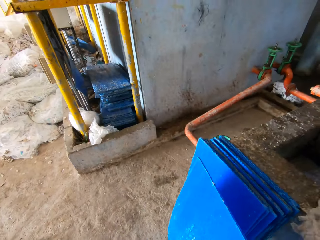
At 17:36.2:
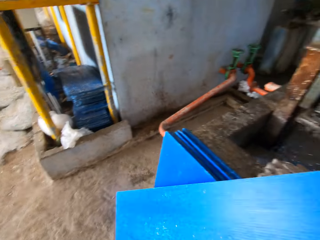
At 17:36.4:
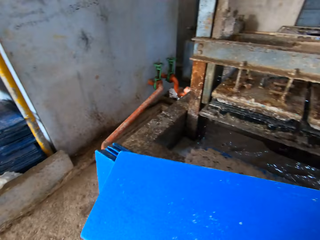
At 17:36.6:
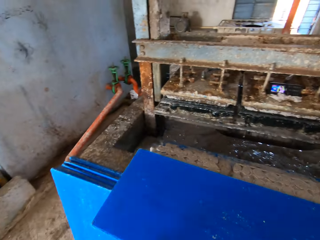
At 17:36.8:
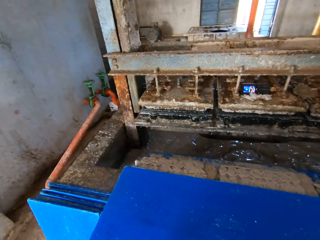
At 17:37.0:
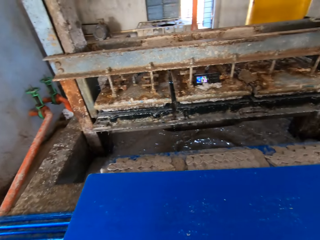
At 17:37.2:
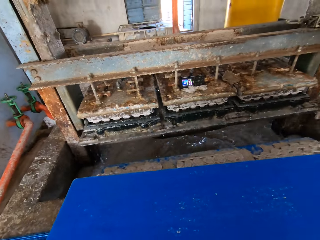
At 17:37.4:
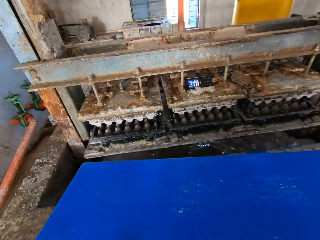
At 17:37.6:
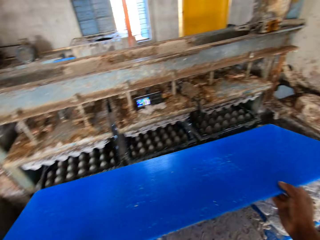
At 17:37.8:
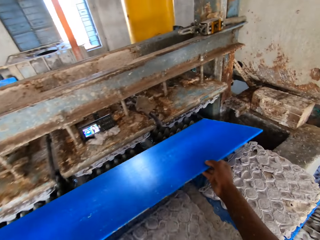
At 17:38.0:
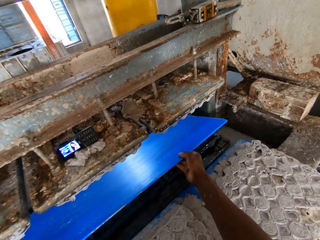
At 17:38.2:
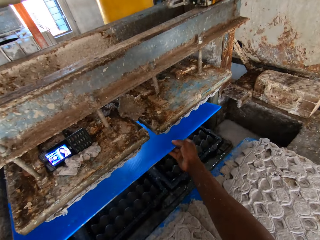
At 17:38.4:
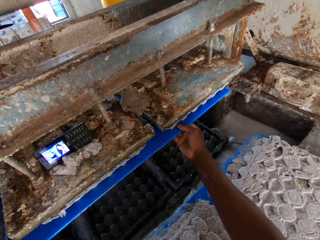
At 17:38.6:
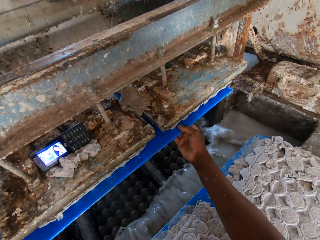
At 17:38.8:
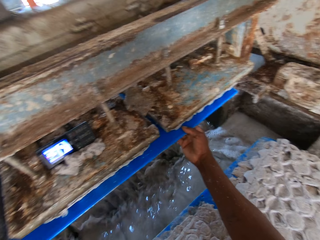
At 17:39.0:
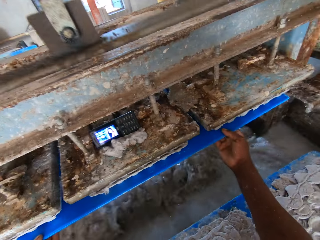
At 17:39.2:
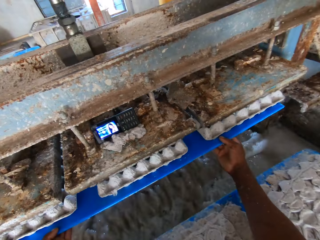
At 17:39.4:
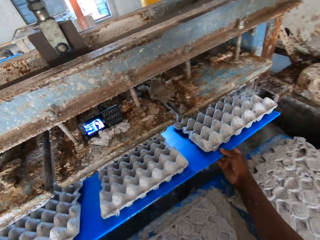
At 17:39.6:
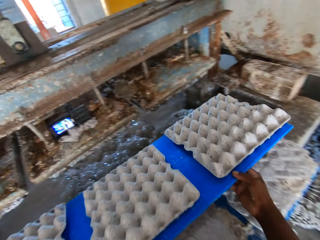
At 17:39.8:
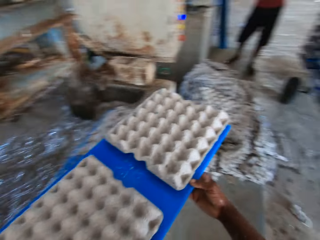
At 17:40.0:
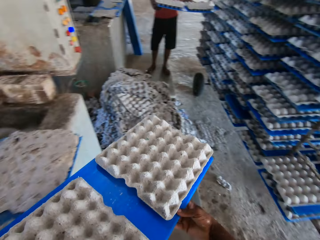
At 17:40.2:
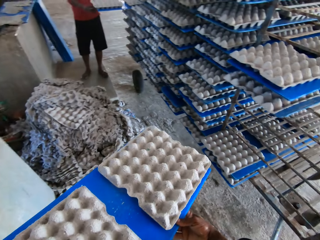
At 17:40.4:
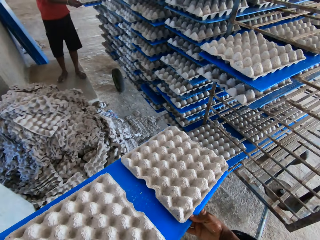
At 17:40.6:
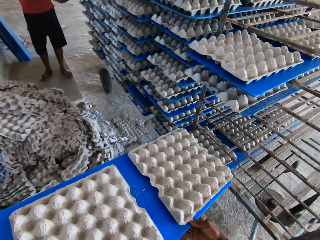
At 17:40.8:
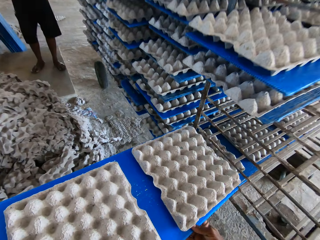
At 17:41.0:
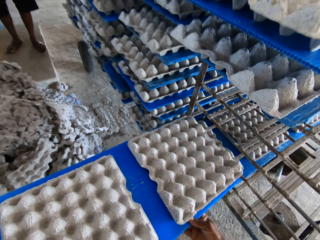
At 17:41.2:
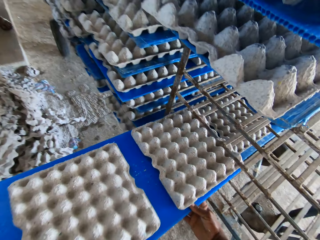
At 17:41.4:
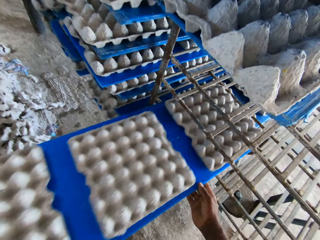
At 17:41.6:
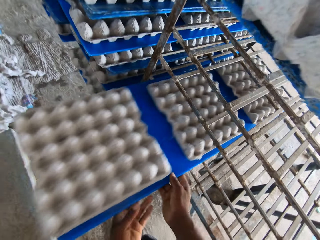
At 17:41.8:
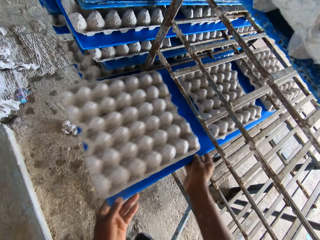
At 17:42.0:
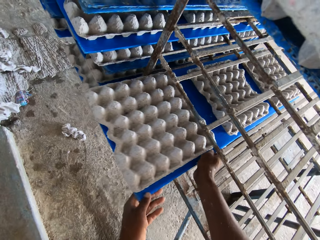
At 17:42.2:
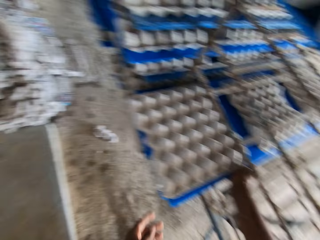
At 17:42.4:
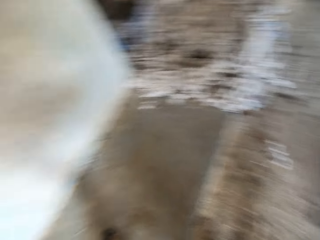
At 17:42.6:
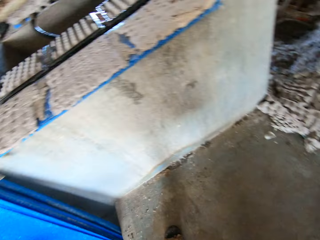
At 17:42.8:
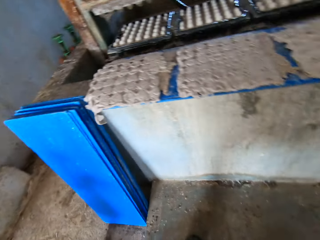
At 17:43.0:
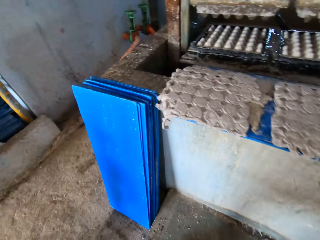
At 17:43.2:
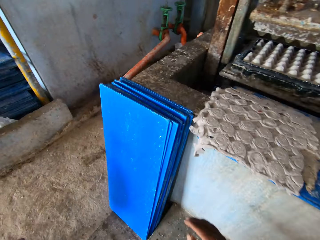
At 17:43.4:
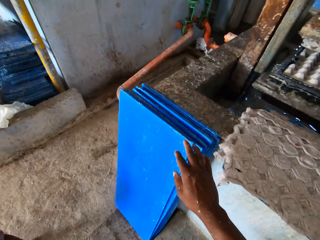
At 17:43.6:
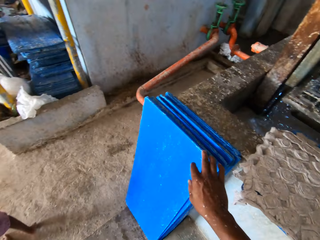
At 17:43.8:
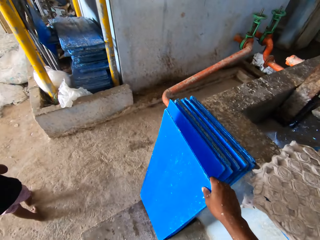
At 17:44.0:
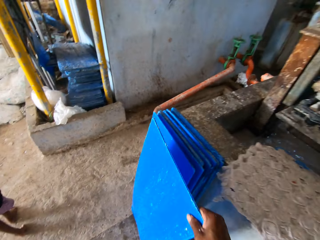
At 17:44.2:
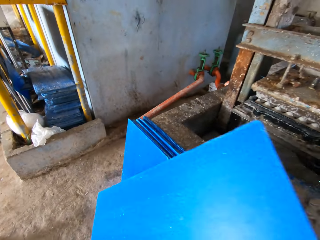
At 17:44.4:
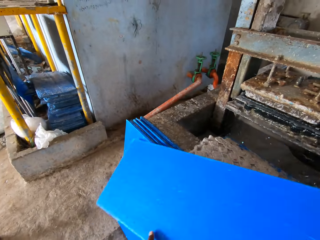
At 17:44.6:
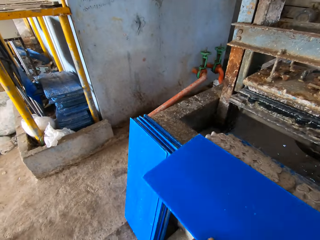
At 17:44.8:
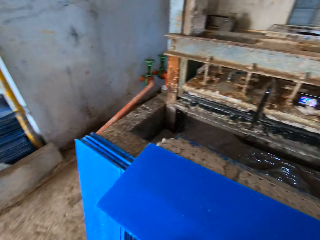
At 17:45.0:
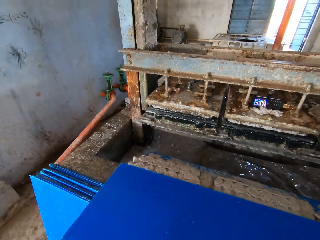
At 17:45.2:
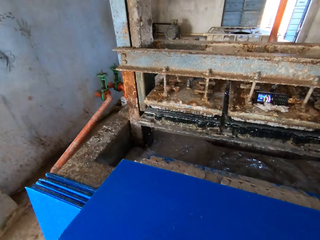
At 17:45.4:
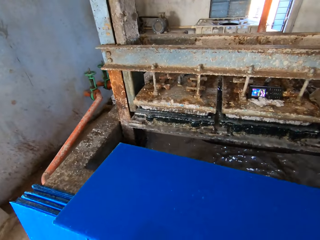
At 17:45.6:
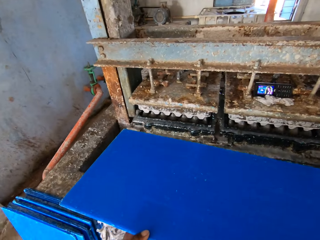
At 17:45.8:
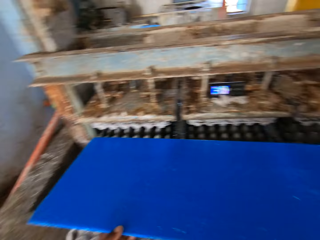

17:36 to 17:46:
The camera wearer picks a tray or cardboard on the floor with his right hand. He places the tray in both hands in the crate making machine. He removes the cardboard with egg tray from the machine. A man places a tray in both hands in the trolley. The camera wearer places the tray in both hands in the trolley. He picks a tray on the floor with his right hand.

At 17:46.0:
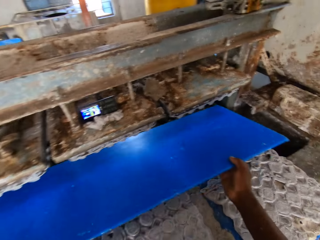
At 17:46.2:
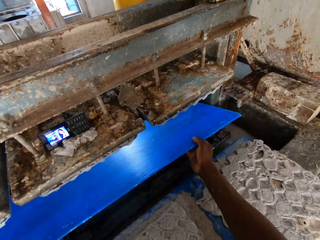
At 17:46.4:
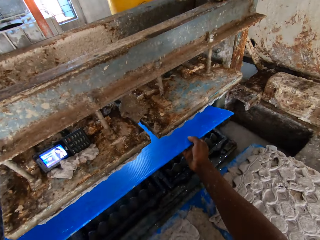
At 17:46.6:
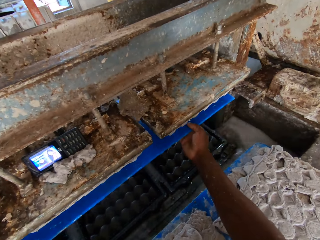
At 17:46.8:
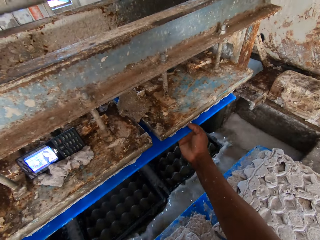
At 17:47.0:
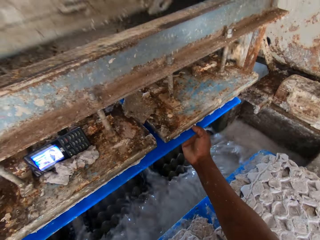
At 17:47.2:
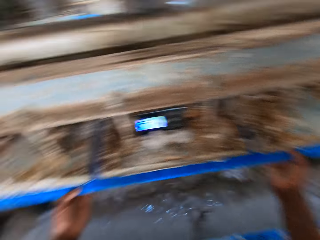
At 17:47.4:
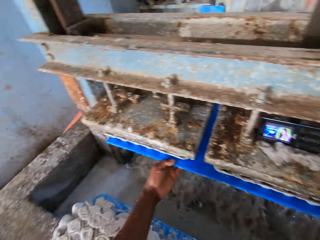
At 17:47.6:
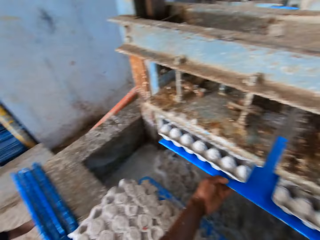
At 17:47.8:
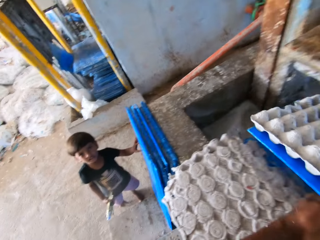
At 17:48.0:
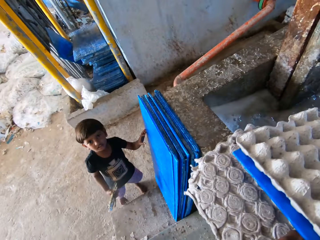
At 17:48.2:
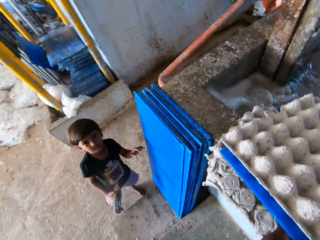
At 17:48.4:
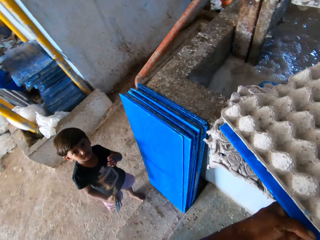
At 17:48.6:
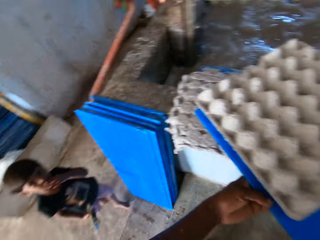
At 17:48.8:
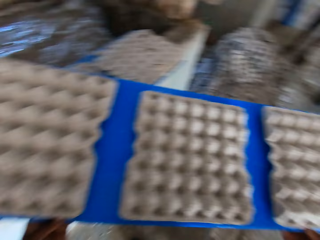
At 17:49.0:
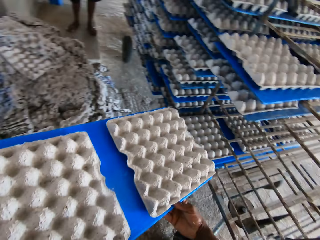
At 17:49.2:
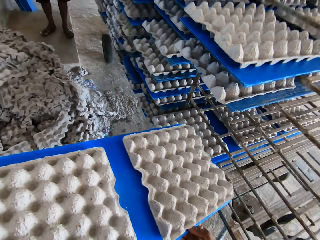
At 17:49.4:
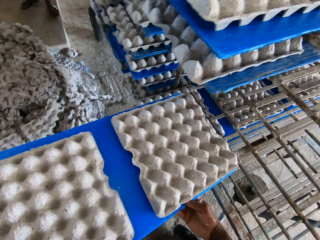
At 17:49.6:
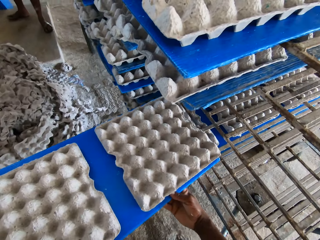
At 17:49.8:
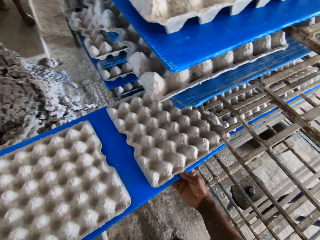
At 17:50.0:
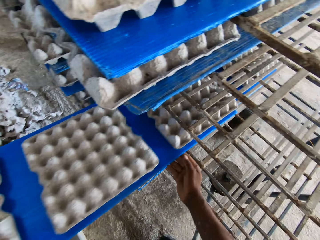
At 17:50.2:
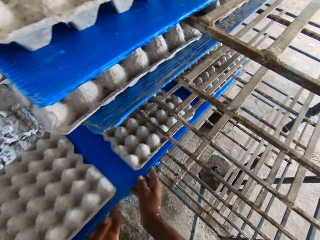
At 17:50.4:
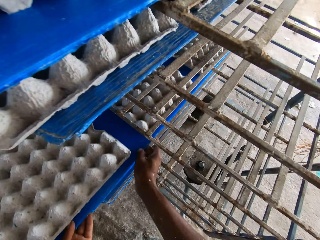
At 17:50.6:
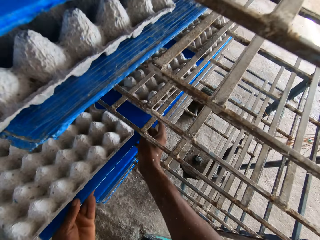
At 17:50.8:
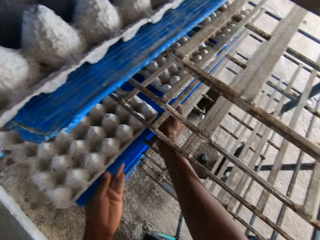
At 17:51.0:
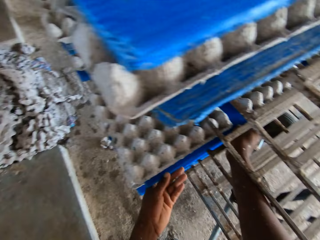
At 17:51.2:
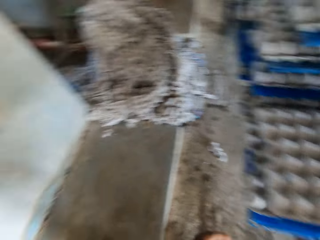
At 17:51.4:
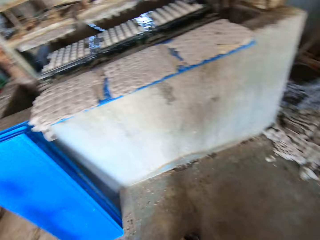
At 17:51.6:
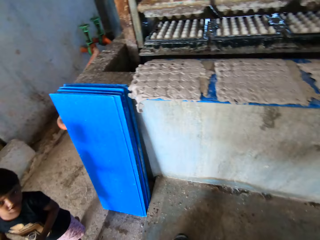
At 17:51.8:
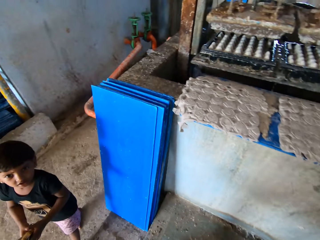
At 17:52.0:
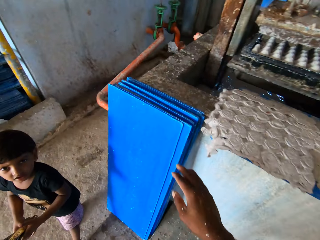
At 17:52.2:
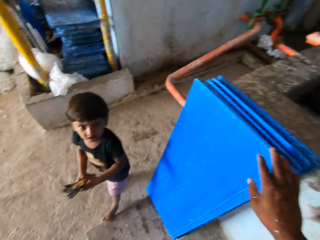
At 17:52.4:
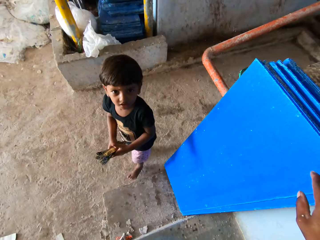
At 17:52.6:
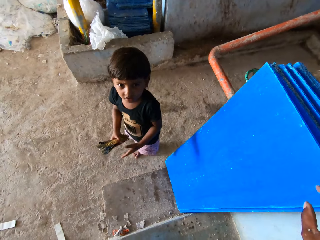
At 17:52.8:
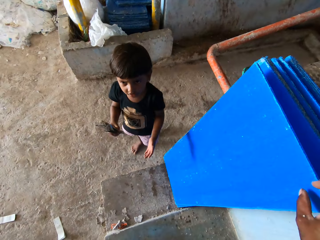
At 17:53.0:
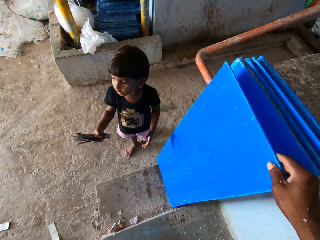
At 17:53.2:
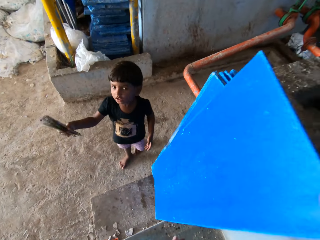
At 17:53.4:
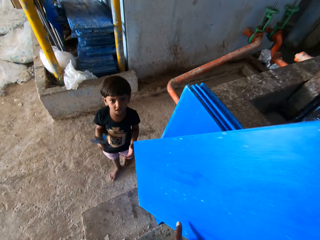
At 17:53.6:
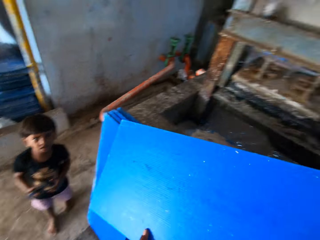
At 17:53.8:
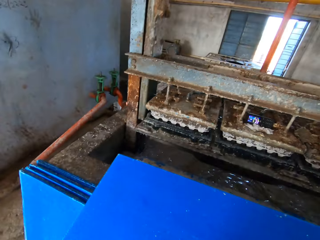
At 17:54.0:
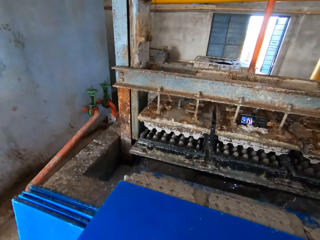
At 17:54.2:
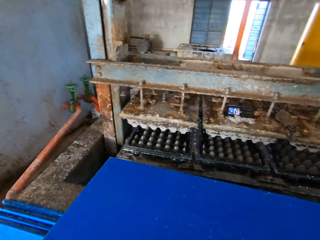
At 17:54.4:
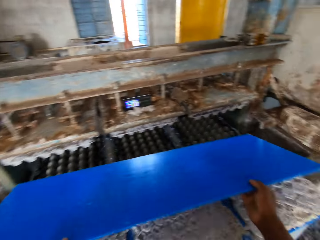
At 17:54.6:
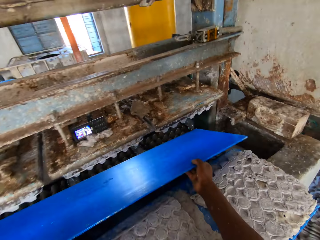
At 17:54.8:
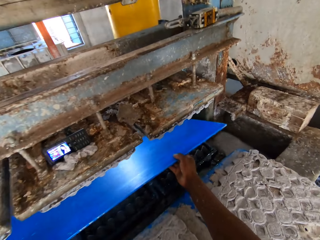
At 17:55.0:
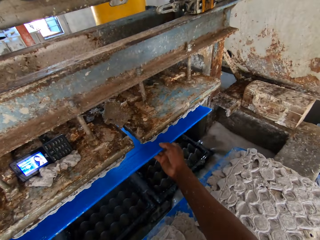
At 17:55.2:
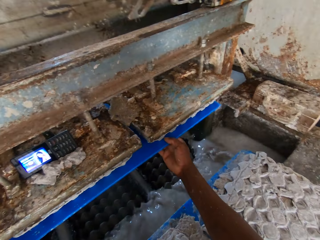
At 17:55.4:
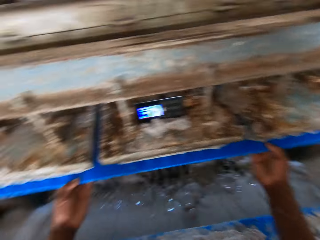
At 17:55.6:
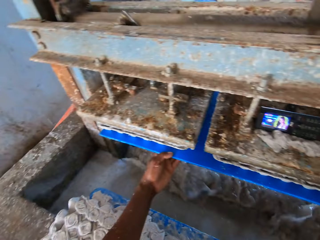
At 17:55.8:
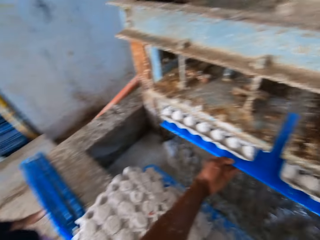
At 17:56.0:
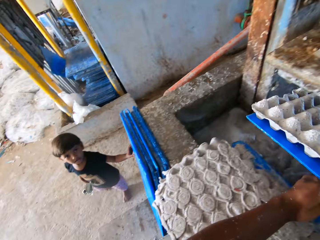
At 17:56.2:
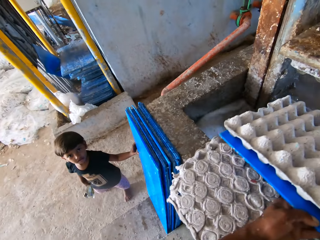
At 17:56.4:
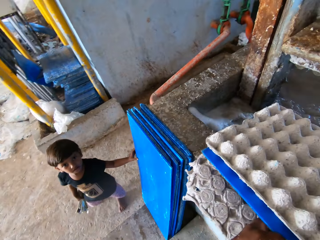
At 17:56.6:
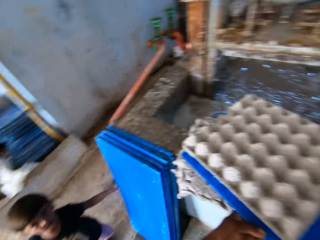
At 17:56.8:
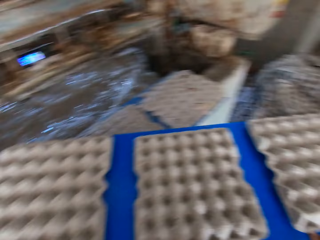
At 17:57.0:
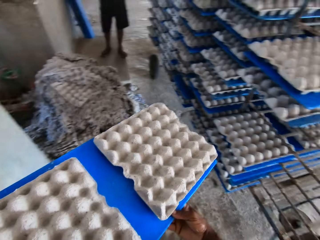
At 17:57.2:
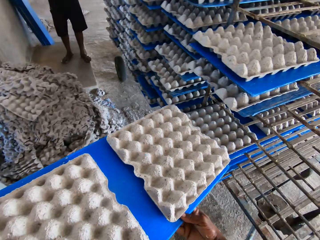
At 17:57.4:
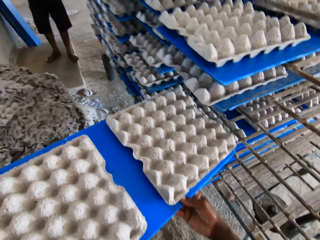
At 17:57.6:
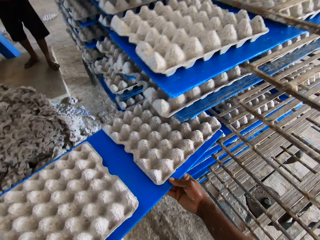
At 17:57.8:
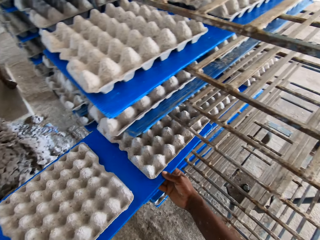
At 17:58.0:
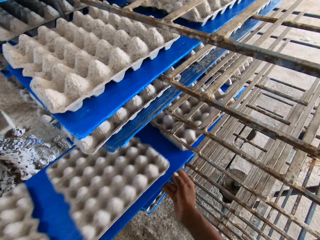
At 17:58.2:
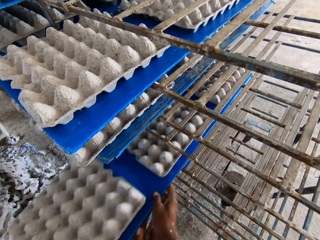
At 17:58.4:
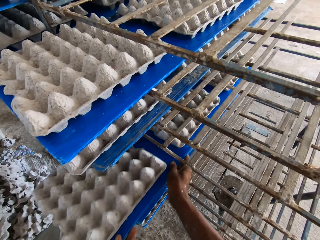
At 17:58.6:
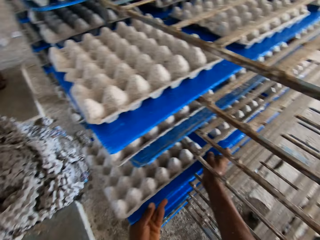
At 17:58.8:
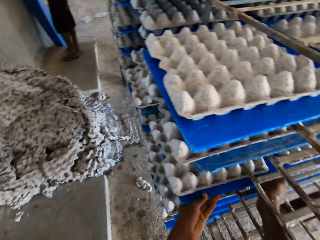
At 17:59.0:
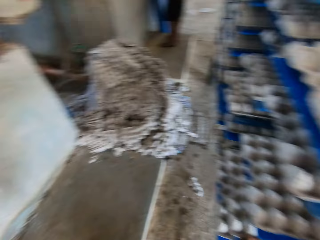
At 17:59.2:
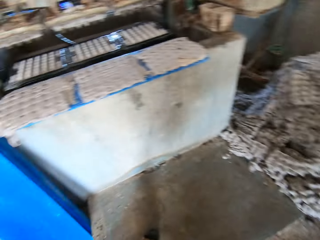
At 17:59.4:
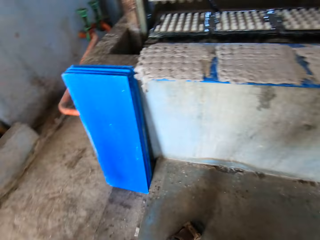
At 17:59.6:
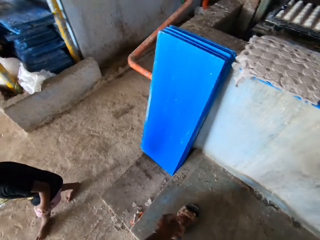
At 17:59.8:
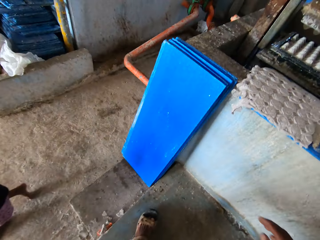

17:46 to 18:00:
The camera wearer places the tray or cardboard in both hands in the crate making machine. He removes the cardboard with egg tray from the machine. He places the tray in both hands in the trolley. He picks a tray on the floor with his right hand. He places the tray in both hands in the crate making machine. He removes the cardboard with egg tray from the machine. He places the tray in both hands in the trolley.
